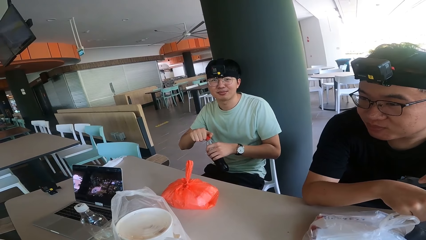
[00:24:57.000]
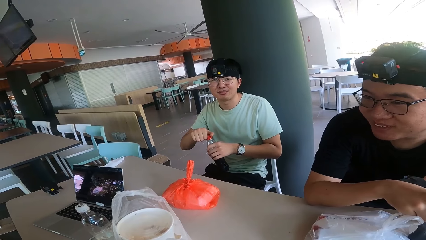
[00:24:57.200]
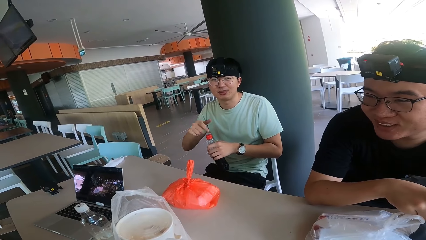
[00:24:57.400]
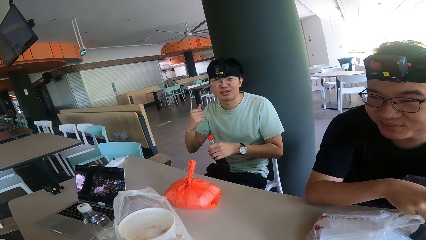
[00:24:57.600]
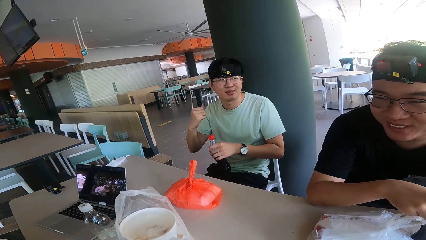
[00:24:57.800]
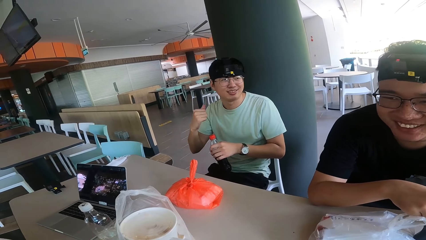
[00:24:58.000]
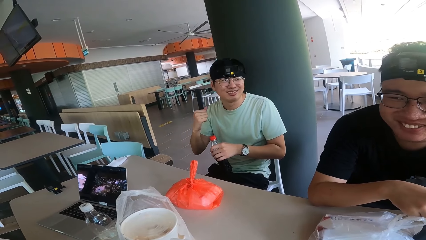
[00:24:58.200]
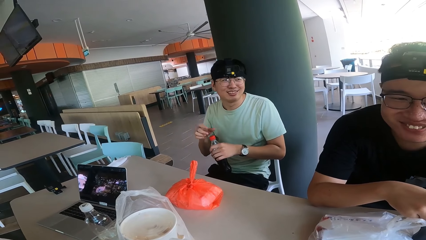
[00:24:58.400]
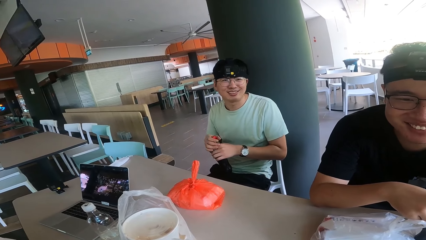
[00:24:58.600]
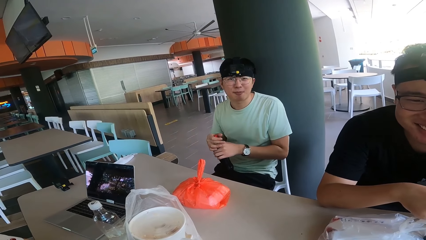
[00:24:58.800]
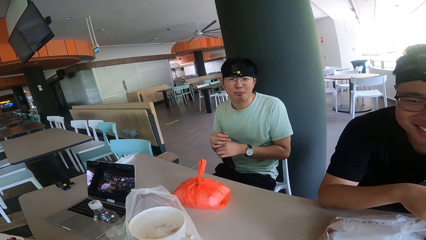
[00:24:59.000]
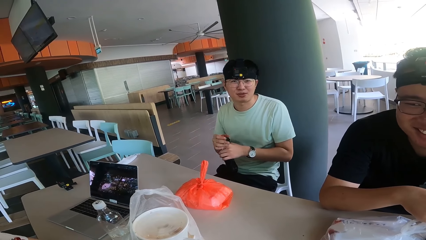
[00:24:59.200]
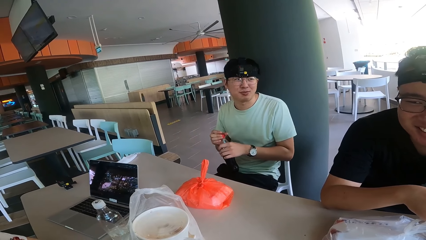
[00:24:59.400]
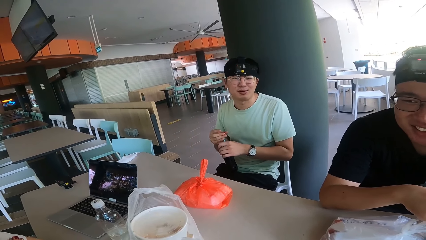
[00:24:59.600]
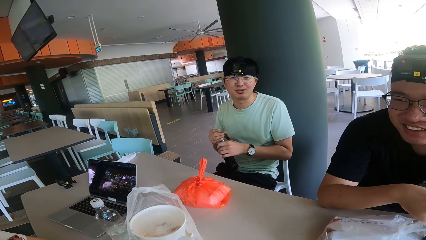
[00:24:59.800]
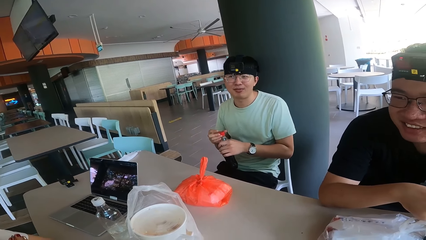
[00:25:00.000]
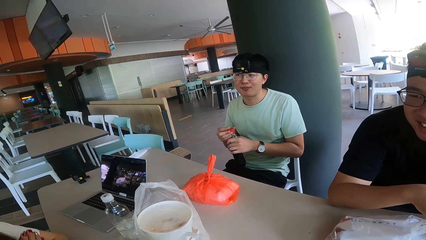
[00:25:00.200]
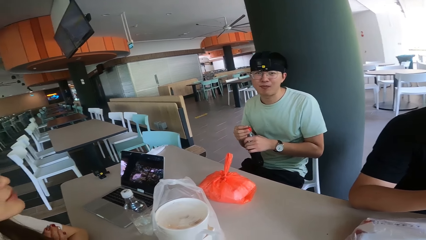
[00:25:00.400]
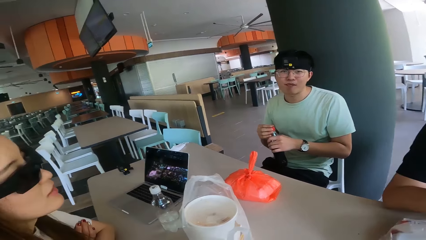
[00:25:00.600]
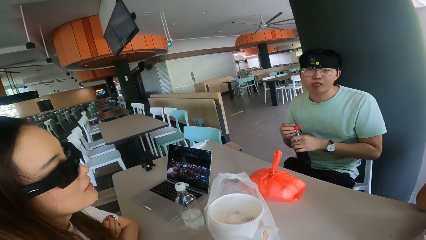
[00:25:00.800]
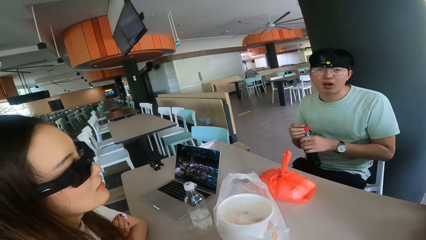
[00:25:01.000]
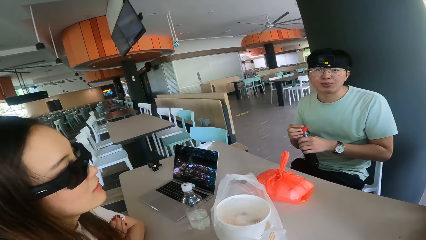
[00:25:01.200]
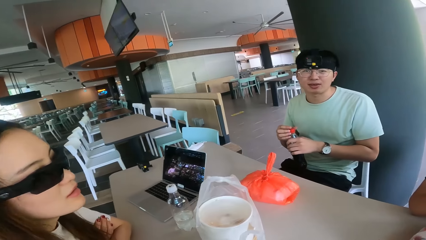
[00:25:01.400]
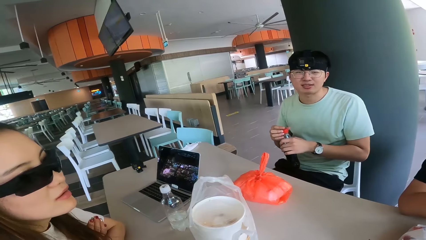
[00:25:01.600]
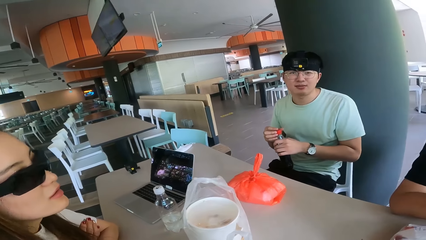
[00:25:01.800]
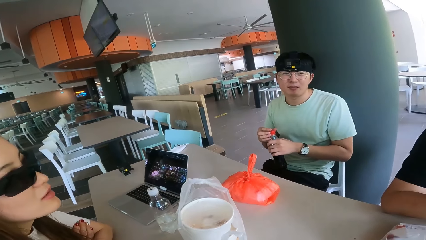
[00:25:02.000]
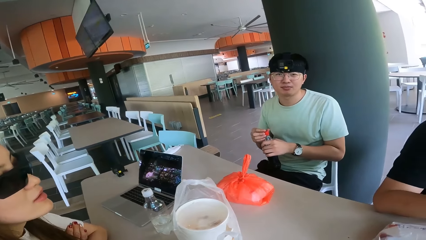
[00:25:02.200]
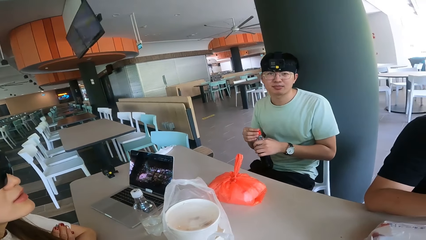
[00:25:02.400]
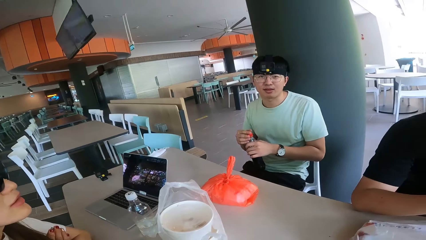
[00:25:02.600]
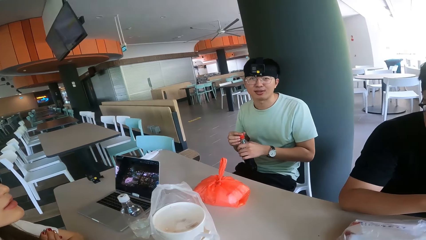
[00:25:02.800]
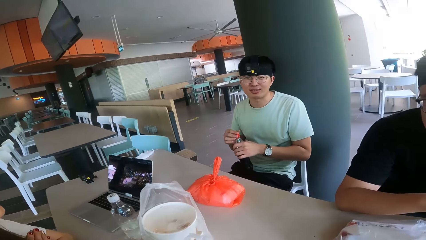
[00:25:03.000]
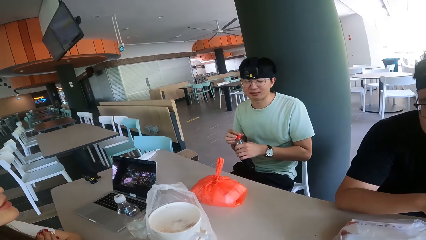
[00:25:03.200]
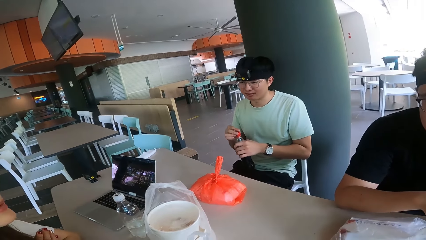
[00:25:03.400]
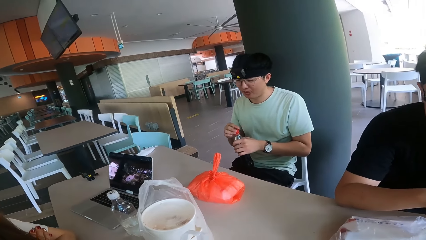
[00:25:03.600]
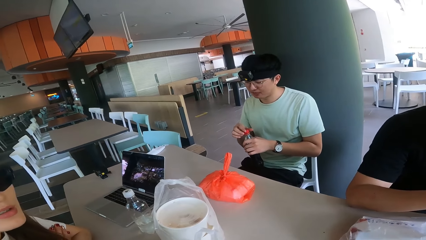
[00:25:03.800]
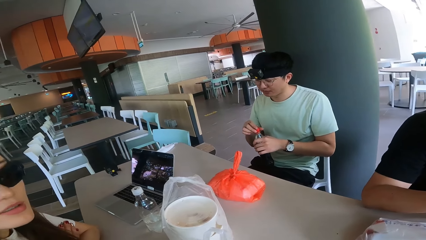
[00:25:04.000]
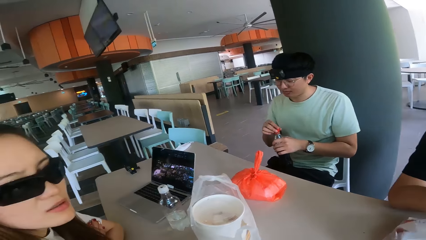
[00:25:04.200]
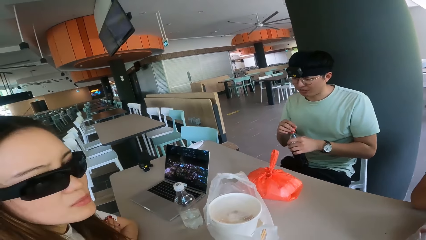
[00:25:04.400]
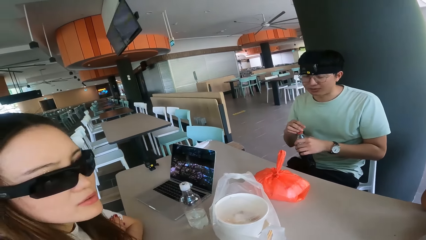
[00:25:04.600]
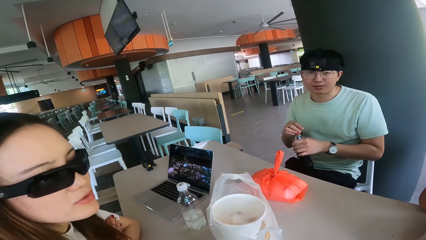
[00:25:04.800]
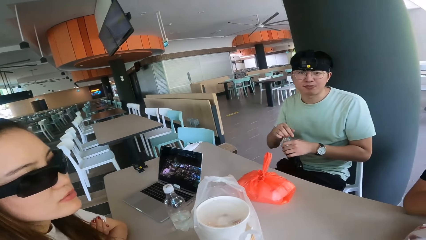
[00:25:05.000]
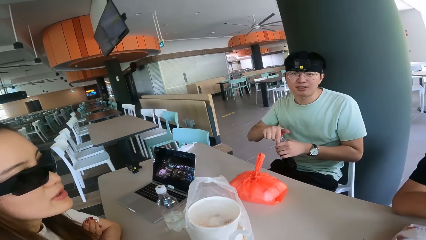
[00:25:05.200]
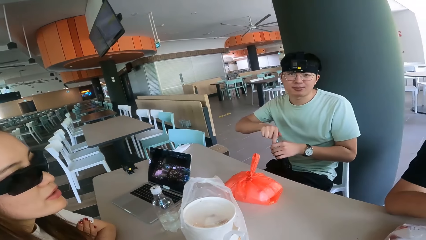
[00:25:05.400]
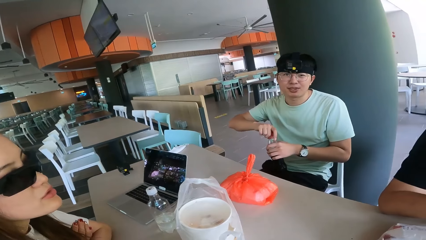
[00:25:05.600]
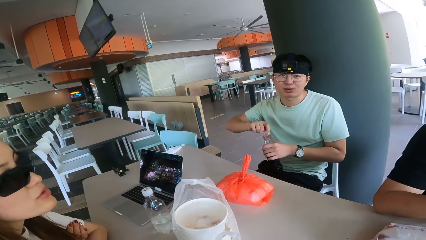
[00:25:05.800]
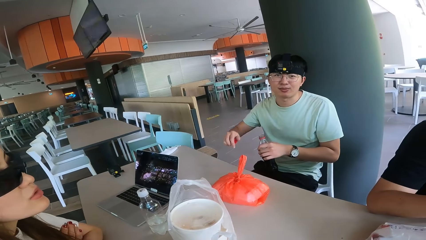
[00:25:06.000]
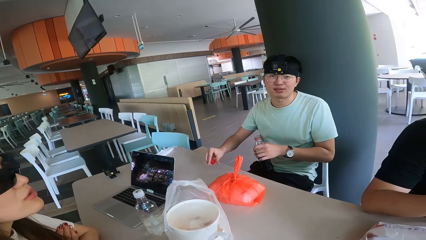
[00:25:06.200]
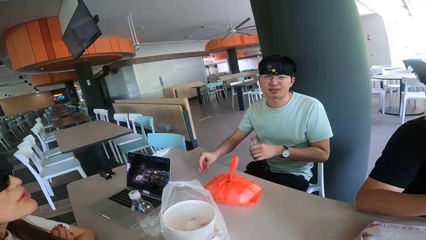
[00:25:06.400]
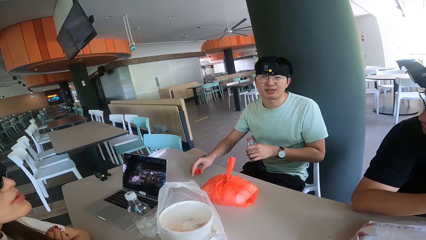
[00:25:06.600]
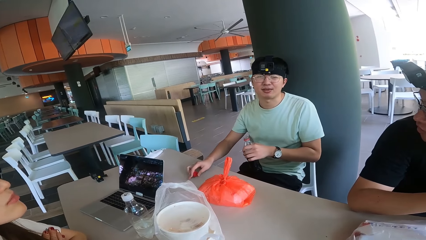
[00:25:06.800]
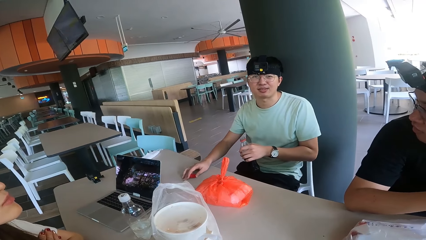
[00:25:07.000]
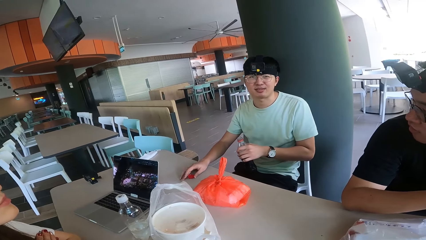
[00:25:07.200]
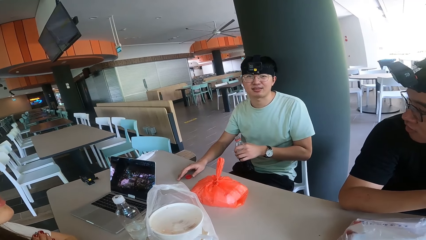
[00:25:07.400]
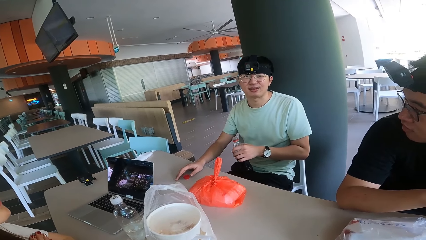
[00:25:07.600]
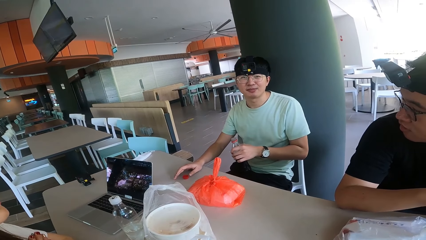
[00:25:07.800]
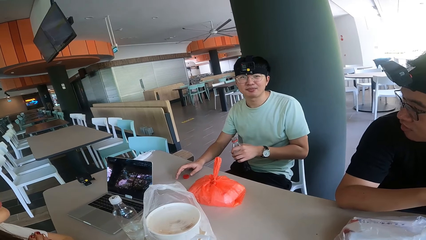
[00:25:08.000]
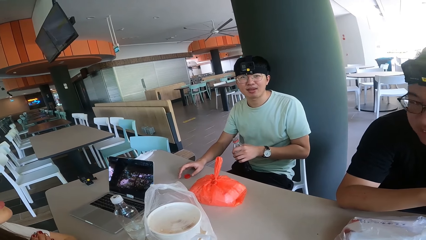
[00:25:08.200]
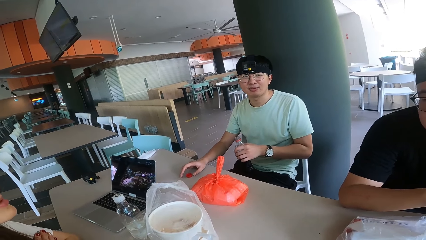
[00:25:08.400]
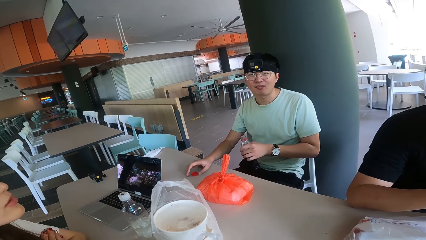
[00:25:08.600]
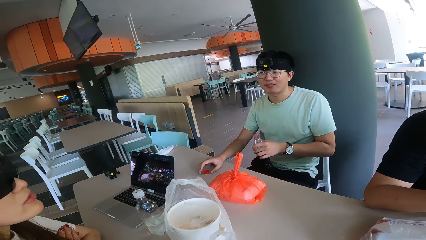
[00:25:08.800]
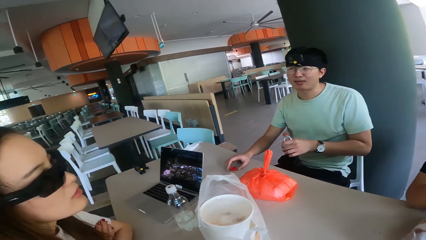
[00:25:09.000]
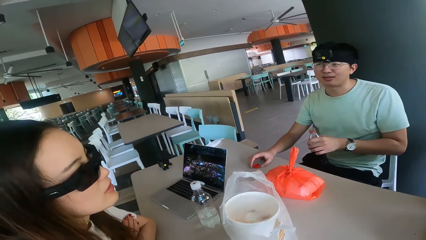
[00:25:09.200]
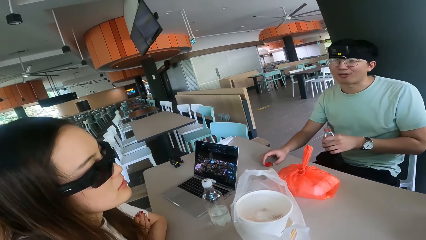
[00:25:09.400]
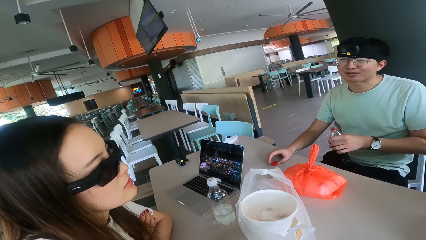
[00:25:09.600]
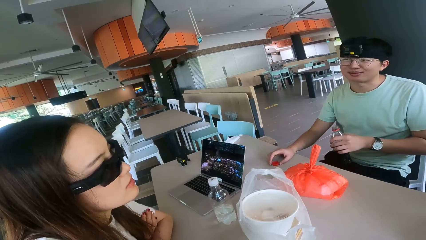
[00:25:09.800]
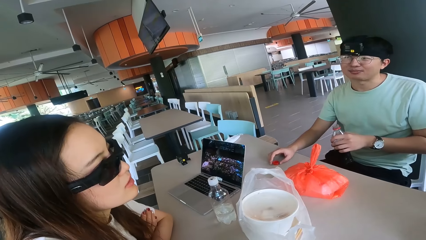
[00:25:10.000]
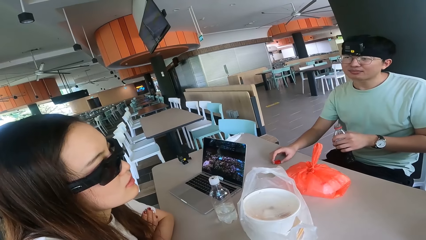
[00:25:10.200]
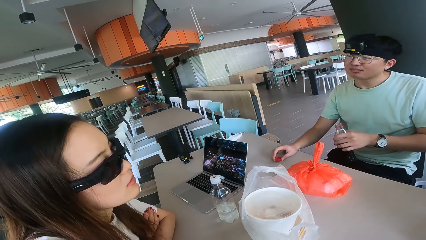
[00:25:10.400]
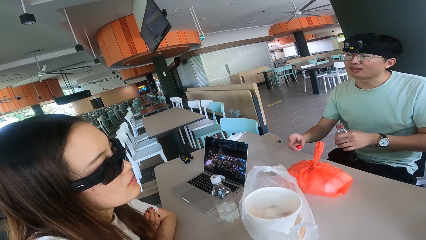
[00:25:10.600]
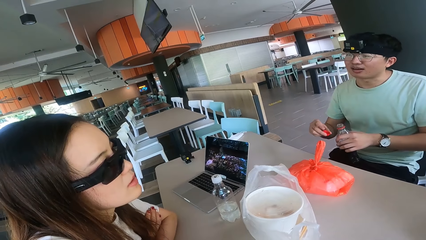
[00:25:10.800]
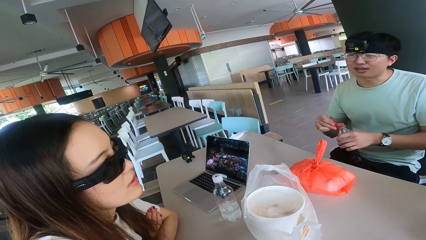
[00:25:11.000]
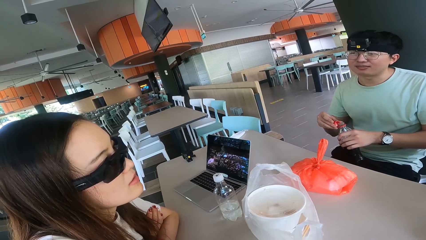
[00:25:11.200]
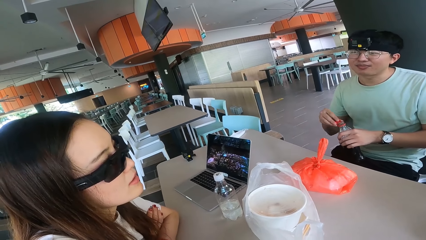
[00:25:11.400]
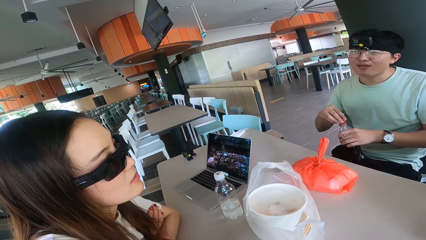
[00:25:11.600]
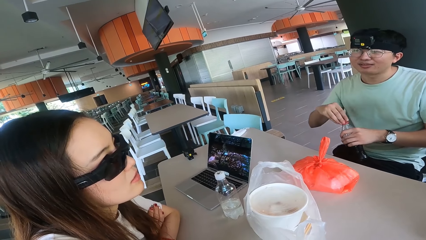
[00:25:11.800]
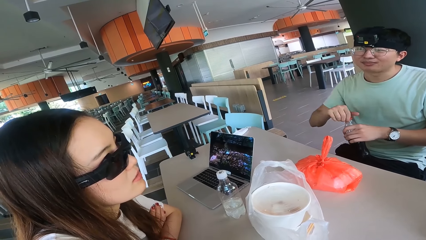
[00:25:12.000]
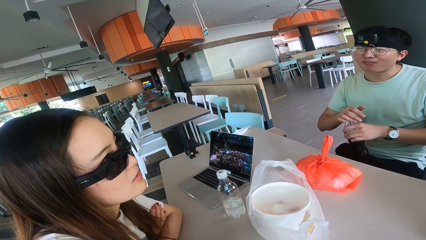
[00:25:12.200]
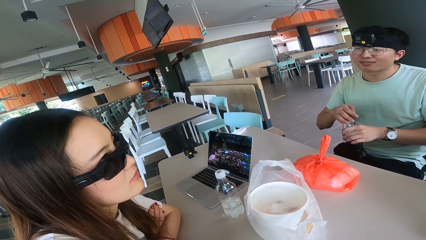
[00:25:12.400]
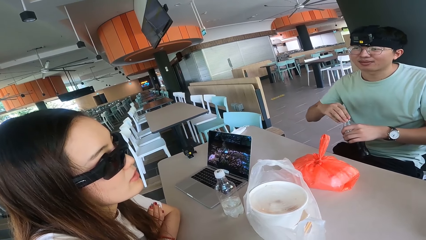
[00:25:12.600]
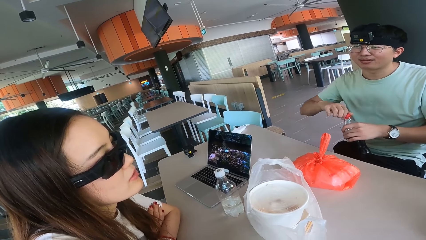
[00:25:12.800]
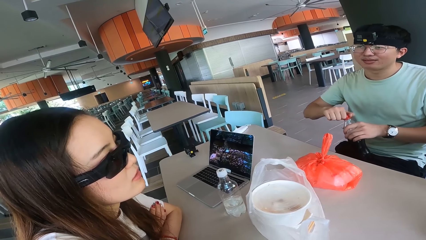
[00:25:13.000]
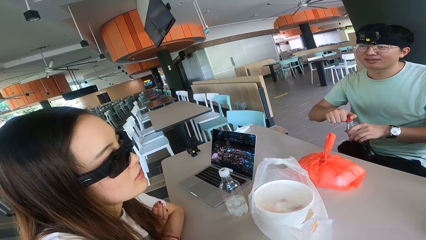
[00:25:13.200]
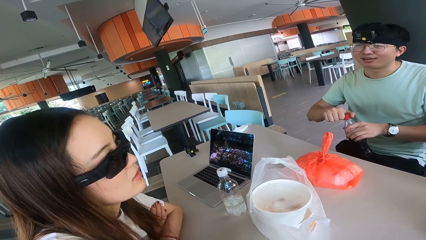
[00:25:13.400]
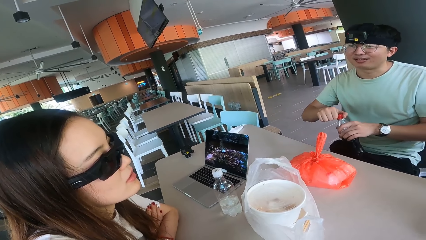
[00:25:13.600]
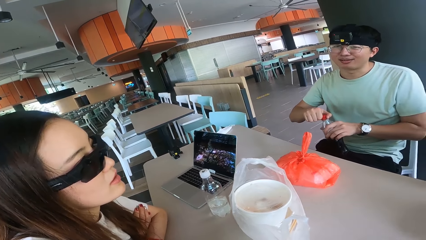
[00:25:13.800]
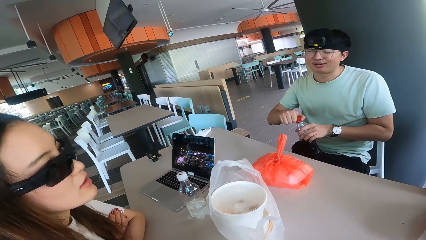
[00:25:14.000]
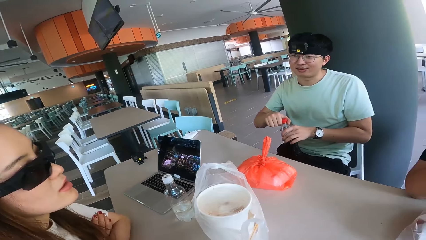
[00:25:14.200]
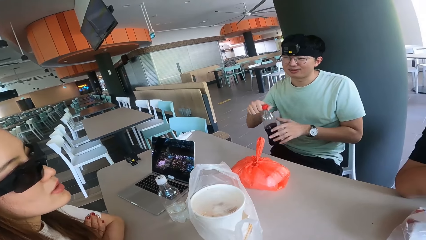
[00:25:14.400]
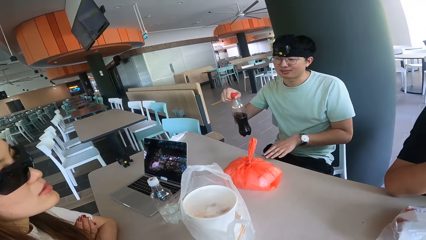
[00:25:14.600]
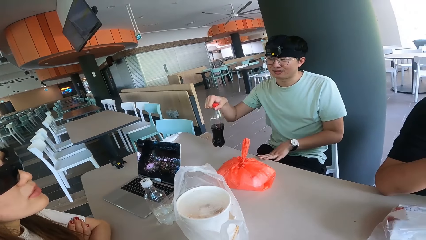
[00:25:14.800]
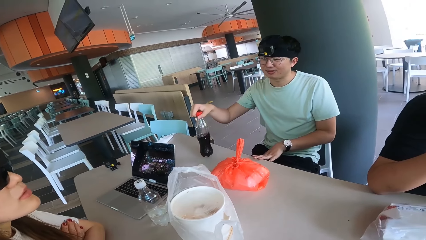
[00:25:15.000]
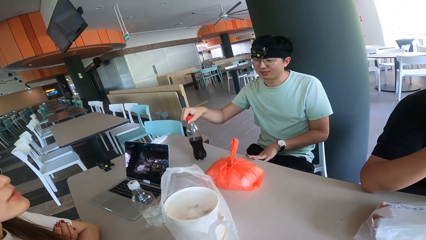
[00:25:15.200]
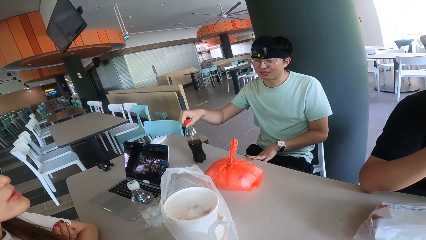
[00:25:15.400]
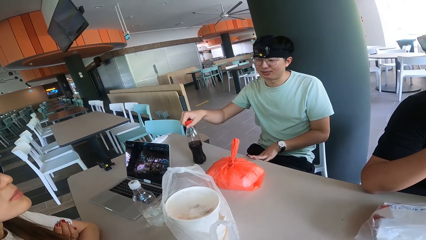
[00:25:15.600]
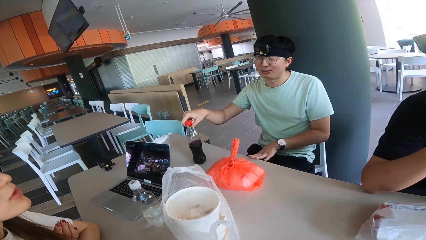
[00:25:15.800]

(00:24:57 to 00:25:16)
The camera wearer looks at a person. A man puts the bottle lid on the table. Another person holds the lid. A lady talks to another man, the first man and the camera wearer.
